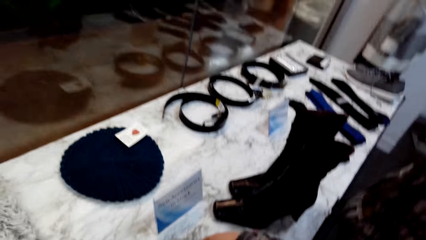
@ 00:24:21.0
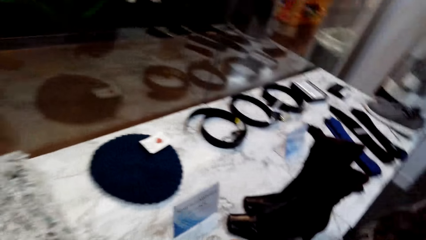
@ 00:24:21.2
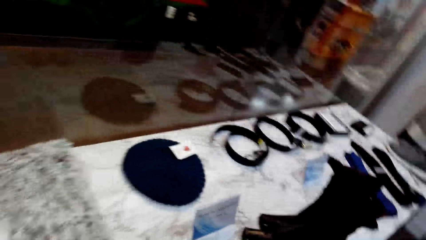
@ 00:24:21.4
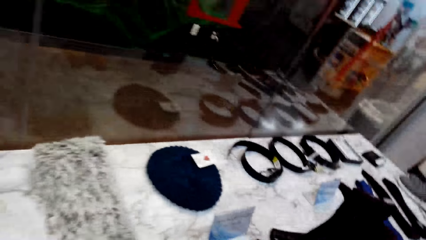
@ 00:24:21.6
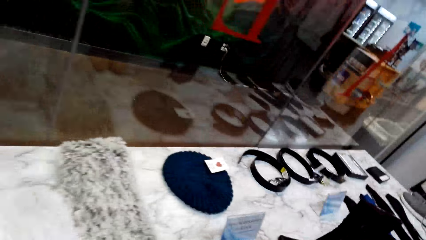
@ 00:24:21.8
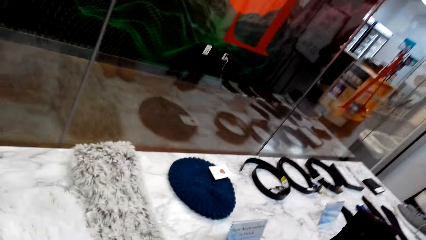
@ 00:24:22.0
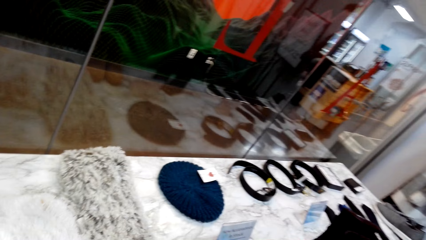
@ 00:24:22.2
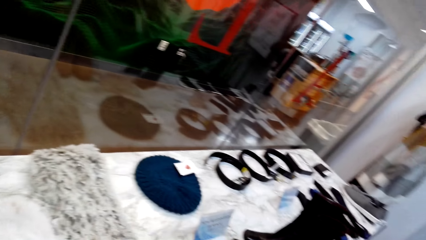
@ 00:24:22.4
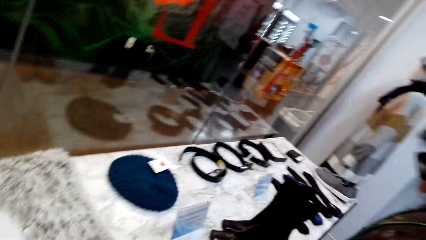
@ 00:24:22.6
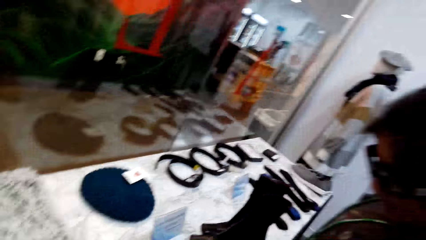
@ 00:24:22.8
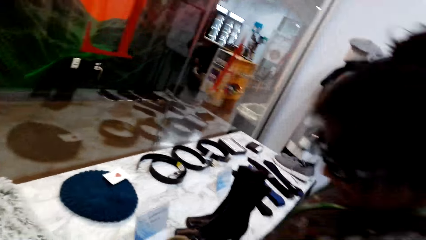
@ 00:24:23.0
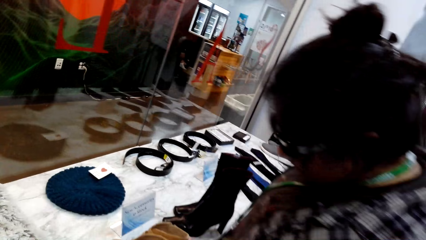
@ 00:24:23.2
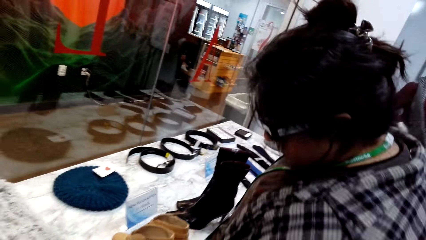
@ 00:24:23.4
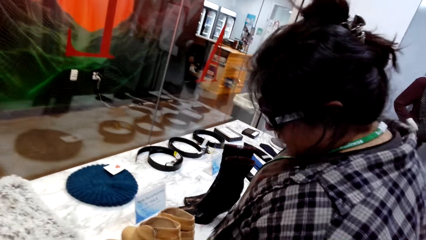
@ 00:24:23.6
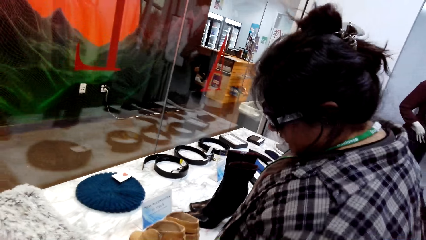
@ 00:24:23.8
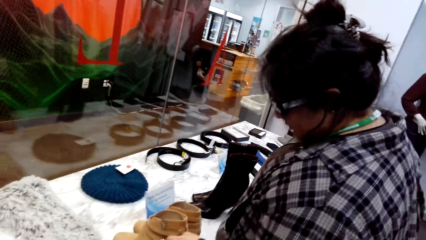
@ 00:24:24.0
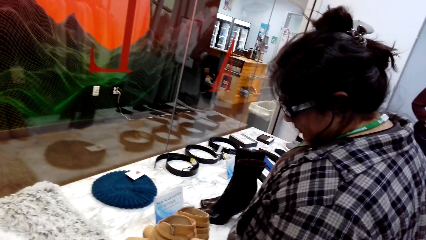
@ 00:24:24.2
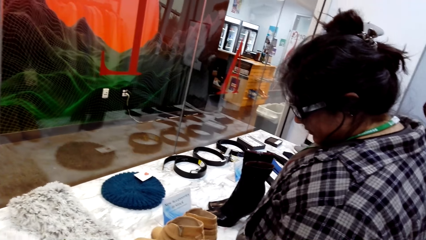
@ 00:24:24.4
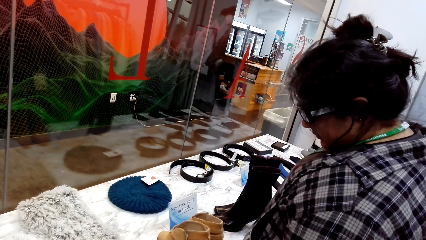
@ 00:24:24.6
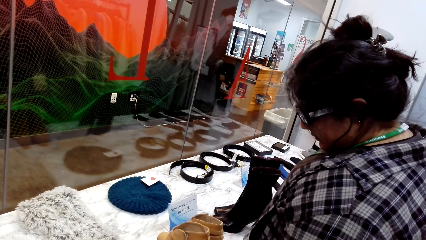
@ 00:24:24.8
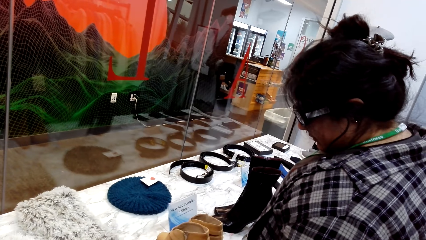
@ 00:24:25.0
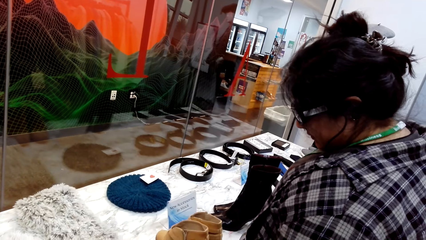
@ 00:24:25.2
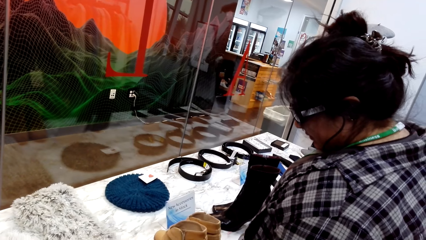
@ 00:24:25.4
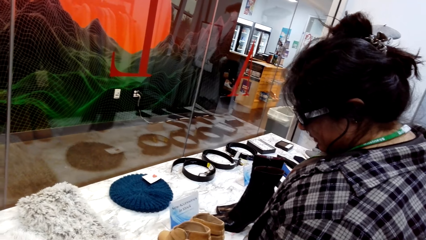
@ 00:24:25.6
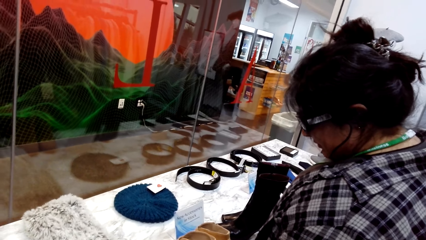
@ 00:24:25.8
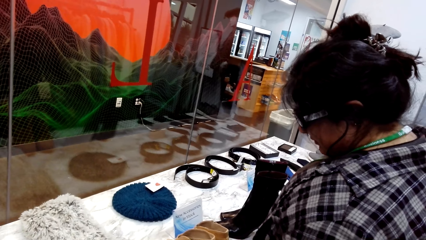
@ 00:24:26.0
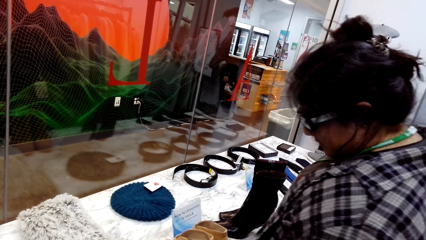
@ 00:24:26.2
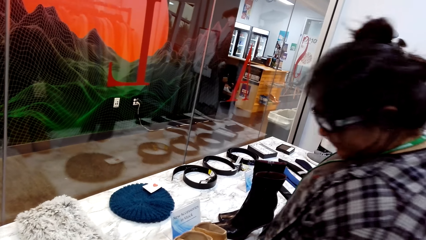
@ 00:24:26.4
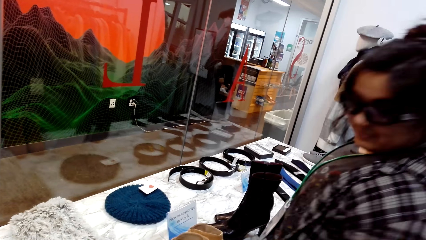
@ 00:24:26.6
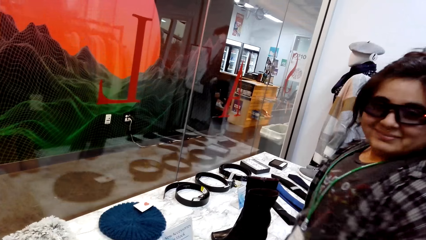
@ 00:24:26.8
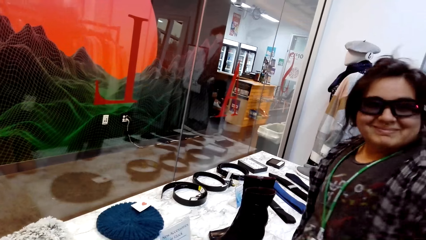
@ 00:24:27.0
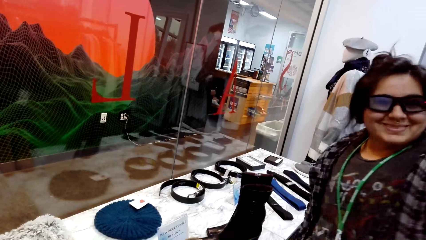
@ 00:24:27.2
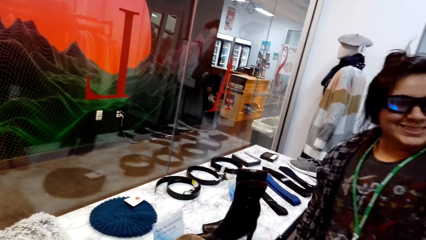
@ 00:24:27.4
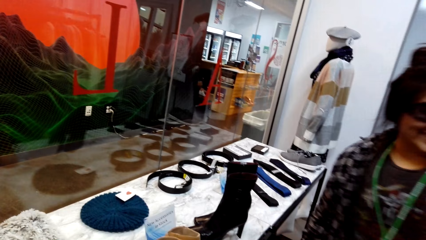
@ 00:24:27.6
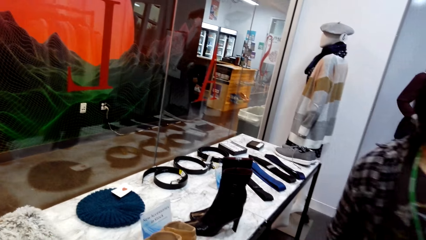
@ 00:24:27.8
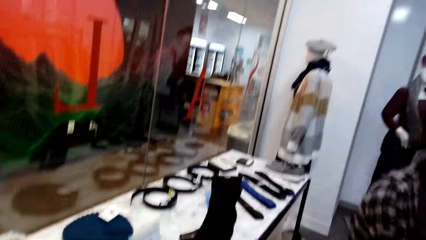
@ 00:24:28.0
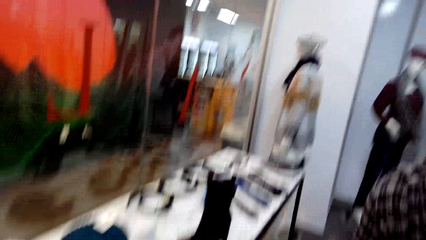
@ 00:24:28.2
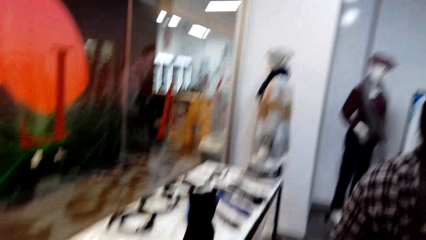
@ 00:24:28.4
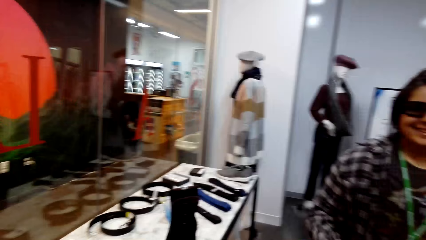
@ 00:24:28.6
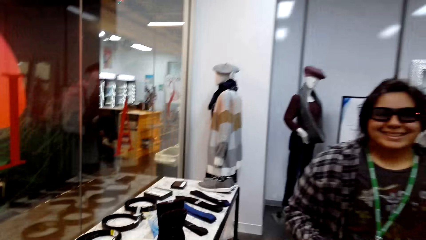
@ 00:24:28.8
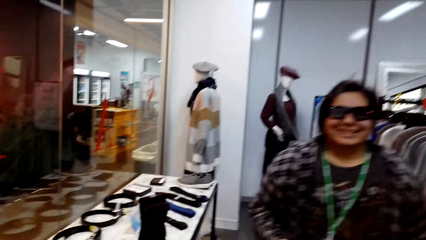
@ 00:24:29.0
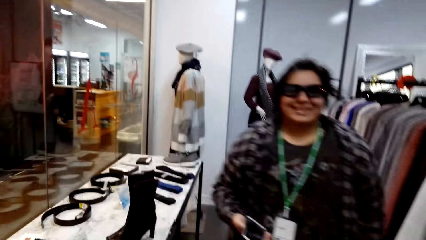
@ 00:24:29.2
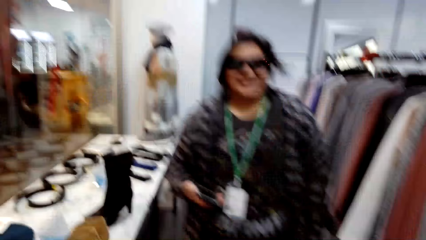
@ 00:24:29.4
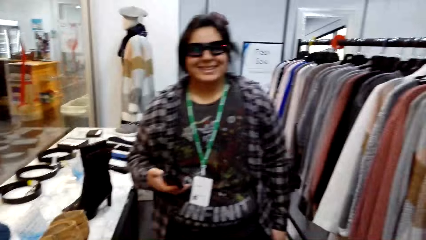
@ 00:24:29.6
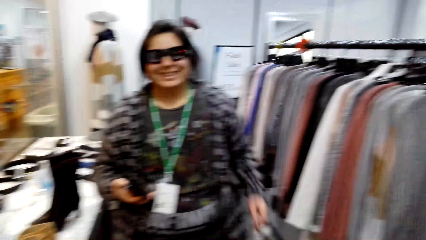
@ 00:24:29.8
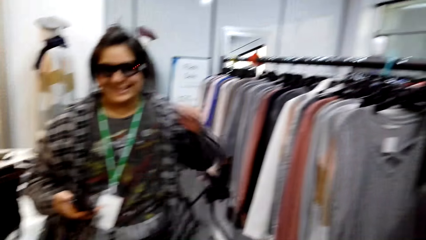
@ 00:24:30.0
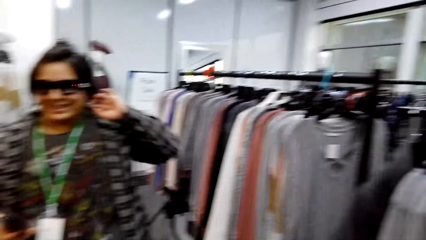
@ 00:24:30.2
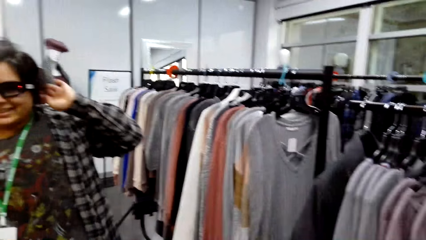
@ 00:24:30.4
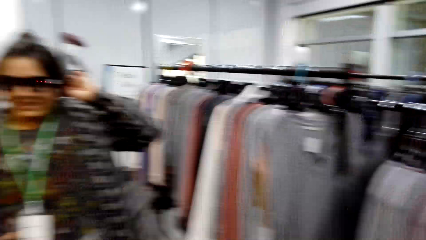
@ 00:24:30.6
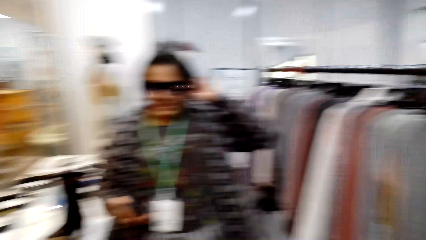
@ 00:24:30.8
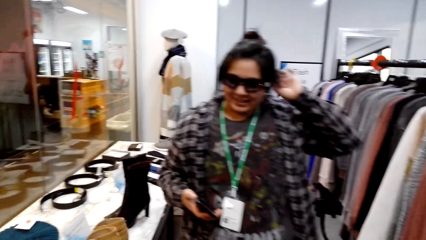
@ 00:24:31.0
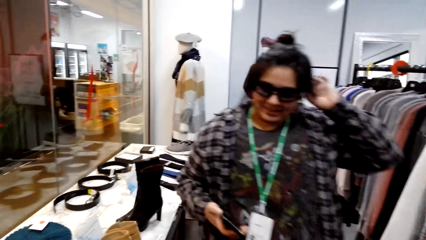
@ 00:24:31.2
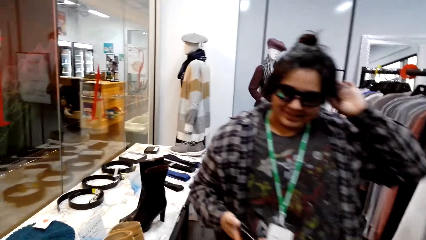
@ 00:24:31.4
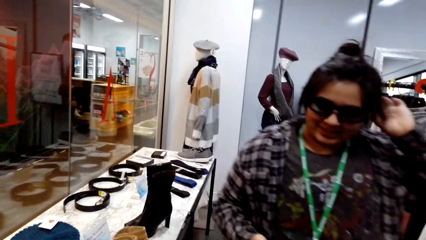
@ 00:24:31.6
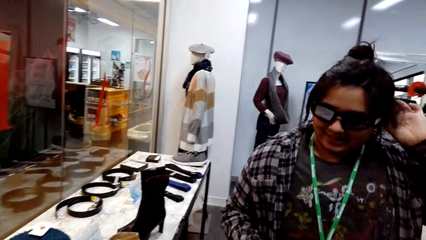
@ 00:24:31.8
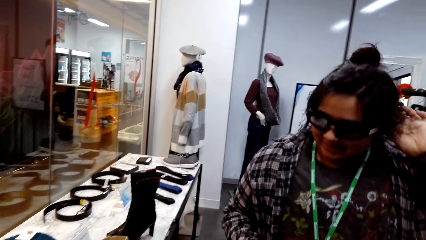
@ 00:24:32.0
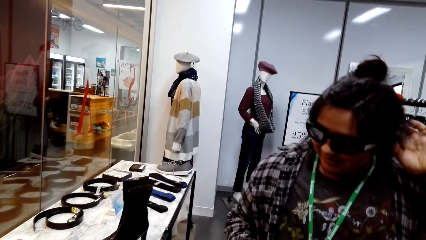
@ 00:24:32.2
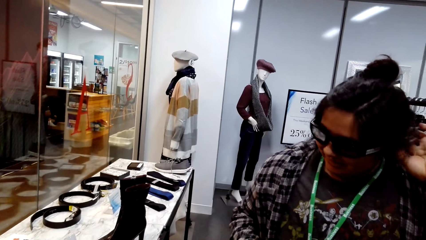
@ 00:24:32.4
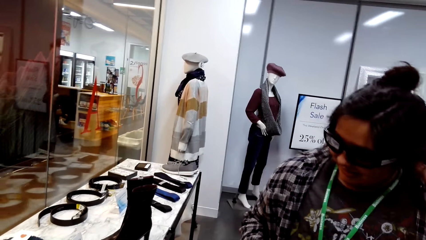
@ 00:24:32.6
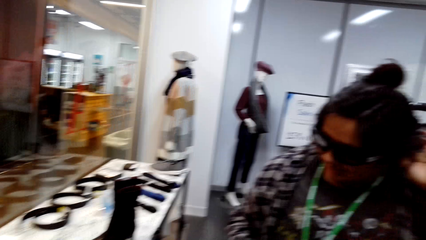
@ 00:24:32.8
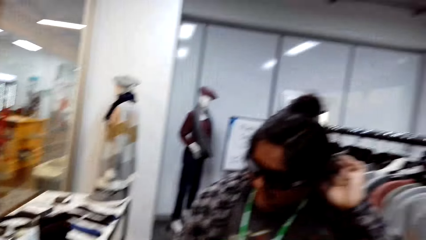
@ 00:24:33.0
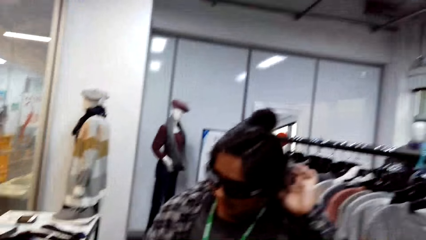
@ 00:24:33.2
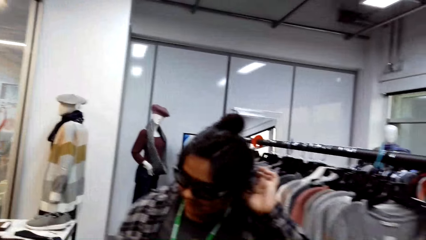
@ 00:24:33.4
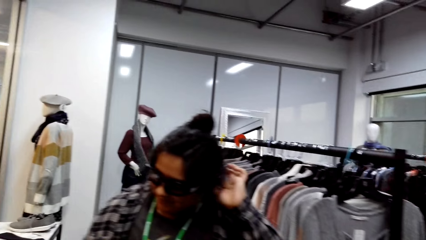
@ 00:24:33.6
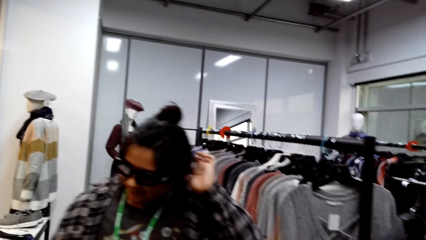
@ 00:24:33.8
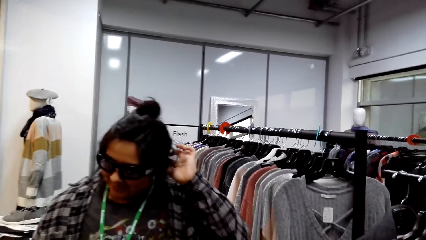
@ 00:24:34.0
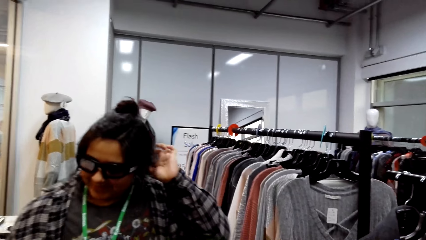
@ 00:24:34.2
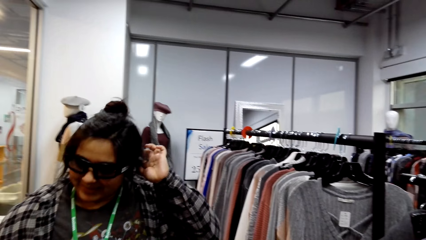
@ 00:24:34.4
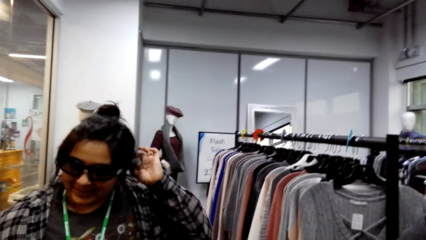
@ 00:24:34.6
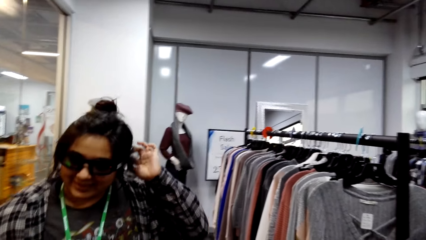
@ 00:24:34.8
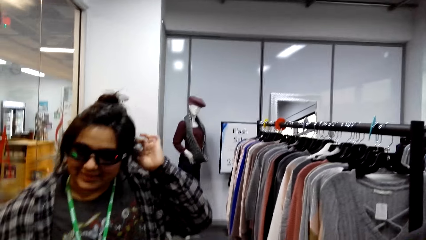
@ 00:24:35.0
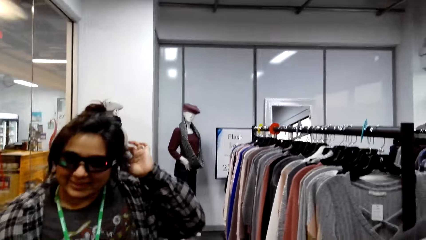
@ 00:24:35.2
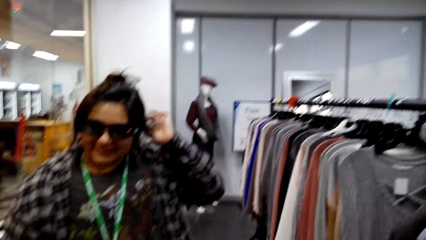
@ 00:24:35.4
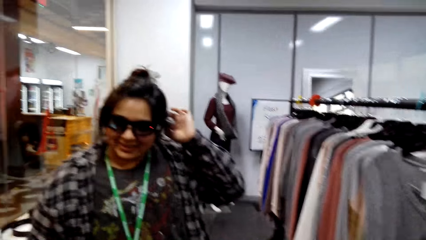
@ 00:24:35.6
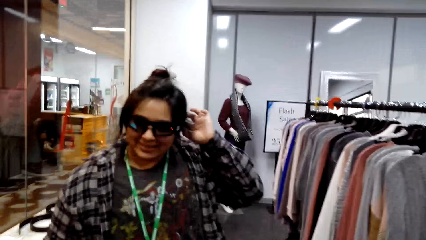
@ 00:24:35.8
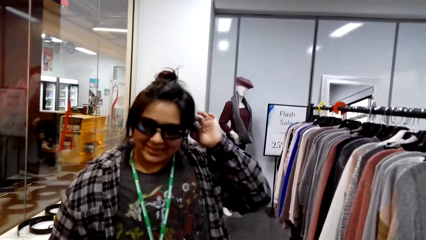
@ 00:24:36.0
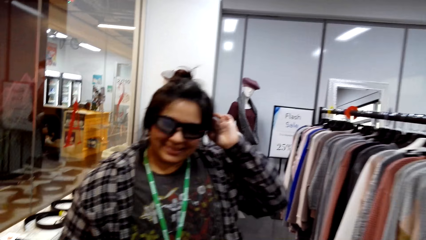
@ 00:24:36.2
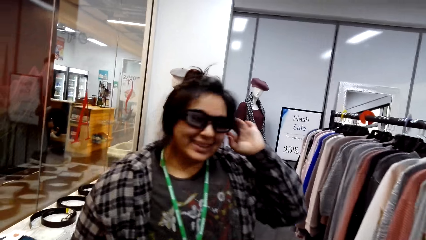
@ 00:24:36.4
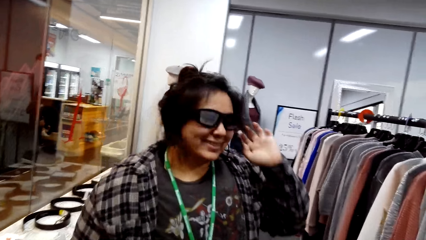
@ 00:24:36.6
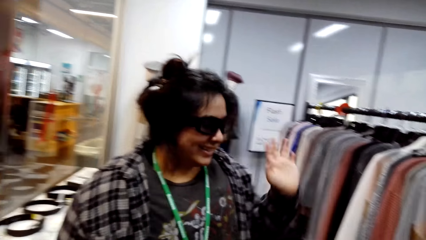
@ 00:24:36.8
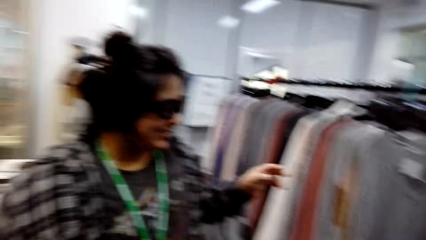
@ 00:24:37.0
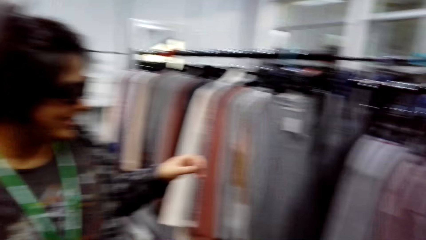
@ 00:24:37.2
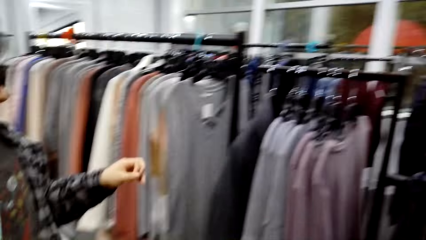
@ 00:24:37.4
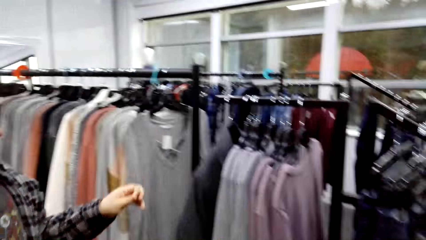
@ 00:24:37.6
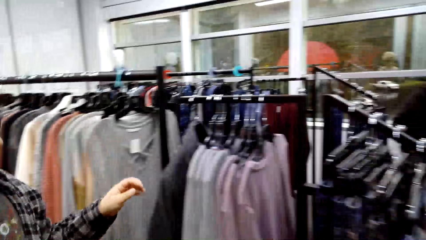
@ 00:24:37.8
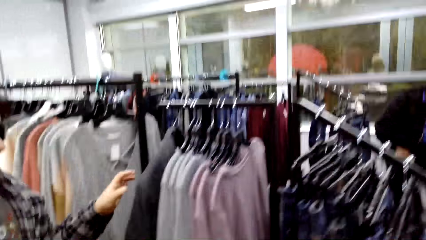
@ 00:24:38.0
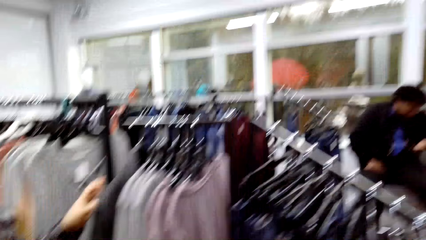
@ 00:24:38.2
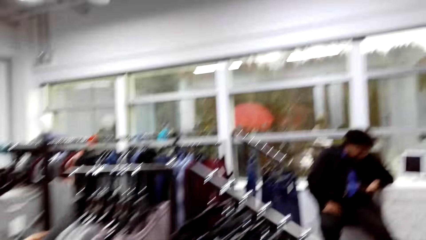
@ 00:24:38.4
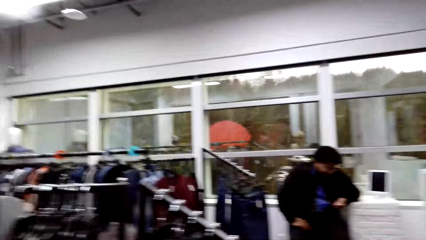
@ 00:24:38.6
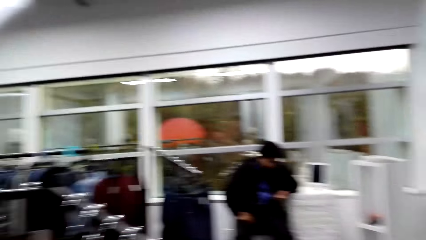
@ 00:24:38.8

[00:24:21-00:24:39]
A person looks around. The person speaks to the camera wearer. The person touches the hair. The camera wearer looks around. The person walks in a cloth shop.
